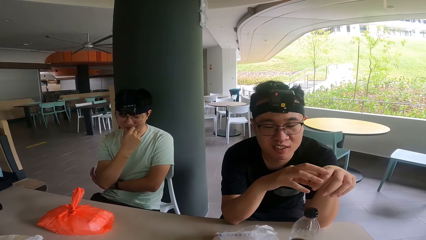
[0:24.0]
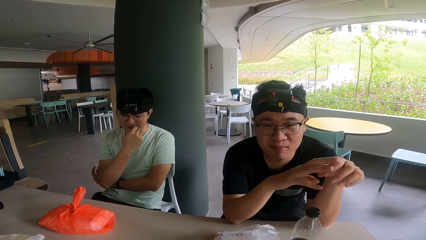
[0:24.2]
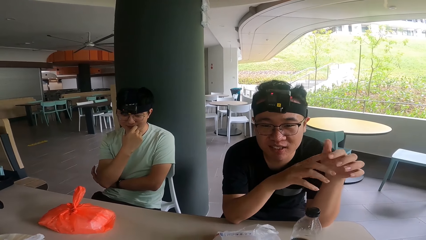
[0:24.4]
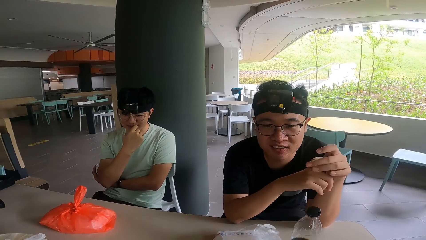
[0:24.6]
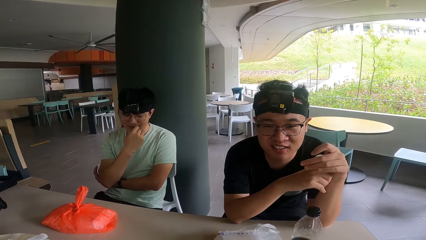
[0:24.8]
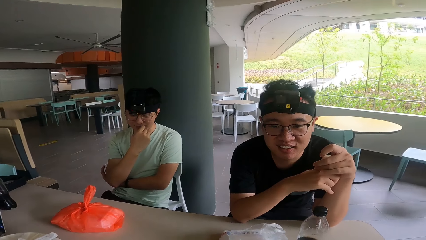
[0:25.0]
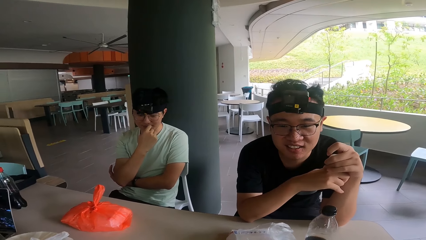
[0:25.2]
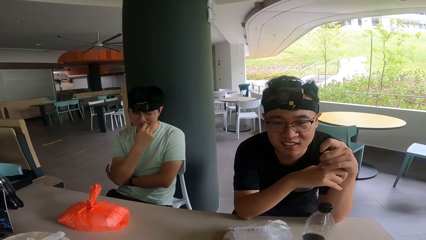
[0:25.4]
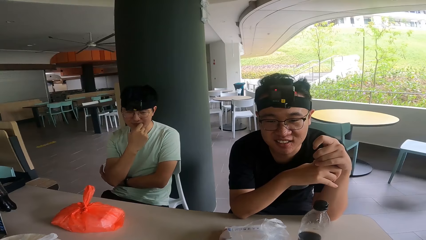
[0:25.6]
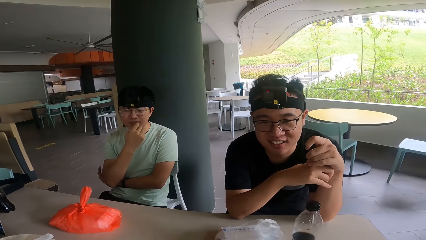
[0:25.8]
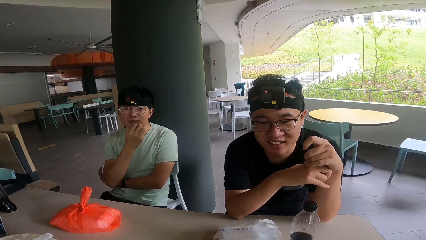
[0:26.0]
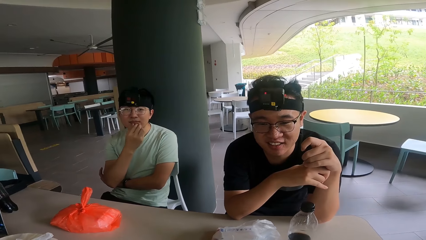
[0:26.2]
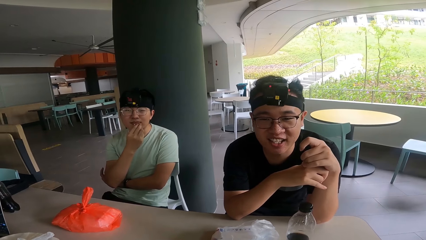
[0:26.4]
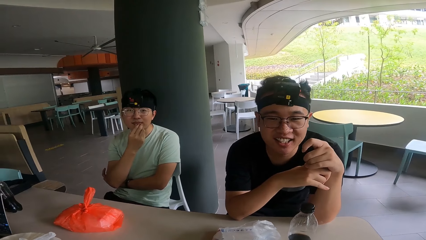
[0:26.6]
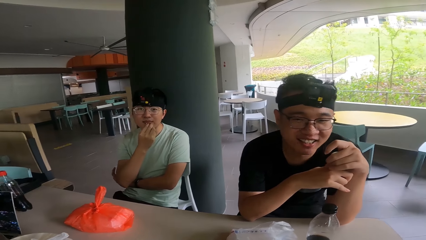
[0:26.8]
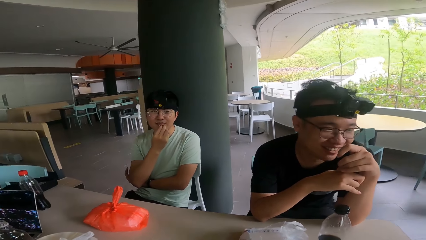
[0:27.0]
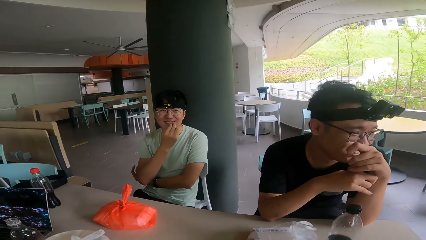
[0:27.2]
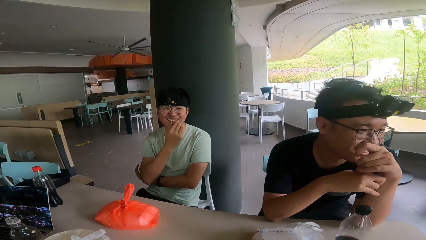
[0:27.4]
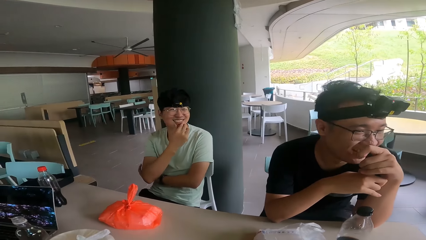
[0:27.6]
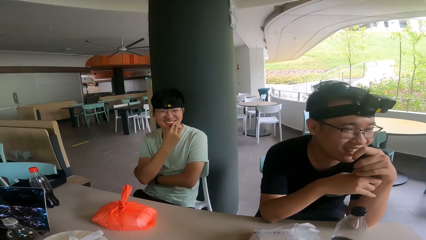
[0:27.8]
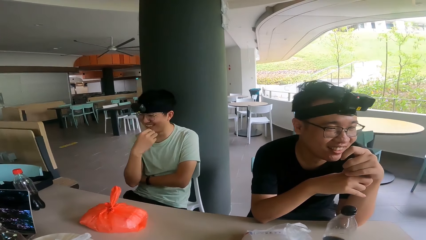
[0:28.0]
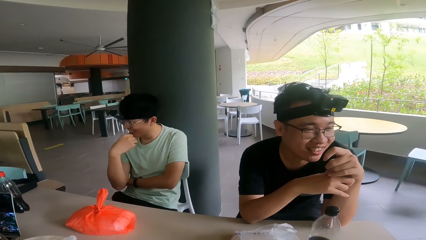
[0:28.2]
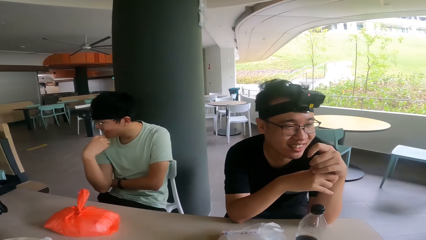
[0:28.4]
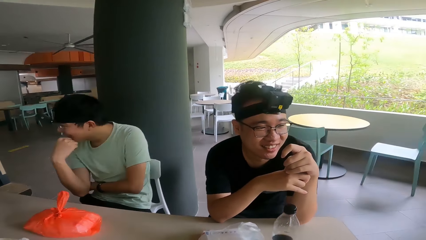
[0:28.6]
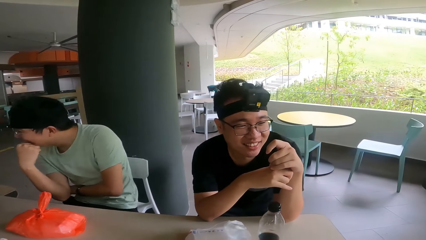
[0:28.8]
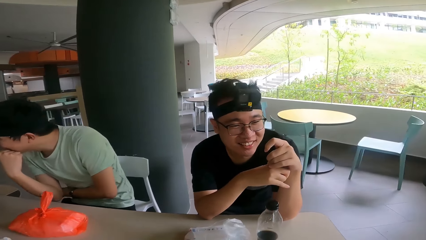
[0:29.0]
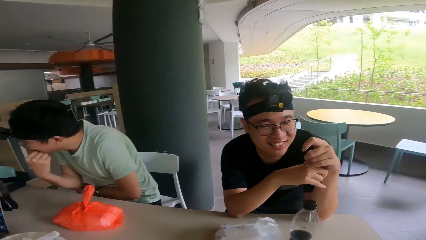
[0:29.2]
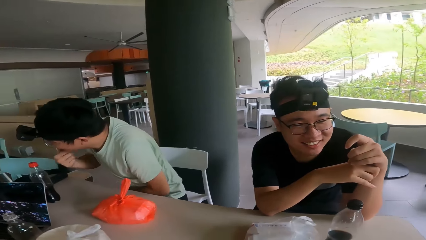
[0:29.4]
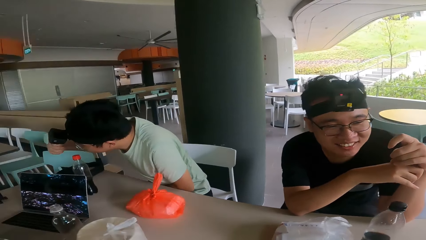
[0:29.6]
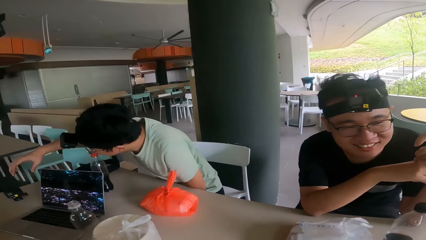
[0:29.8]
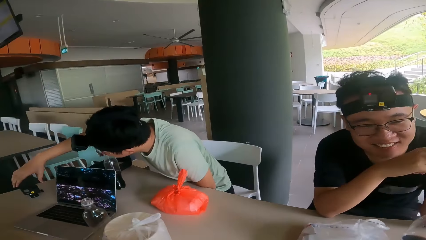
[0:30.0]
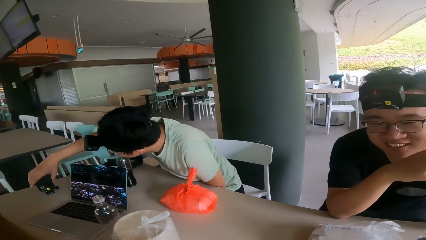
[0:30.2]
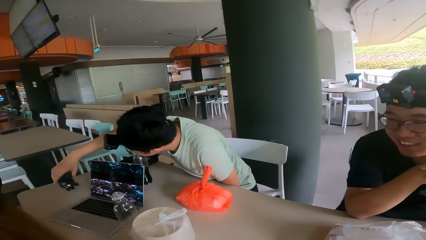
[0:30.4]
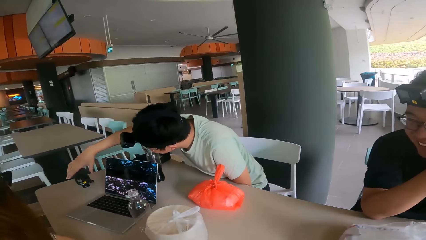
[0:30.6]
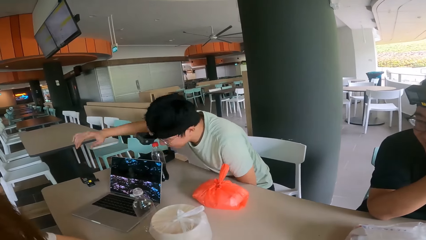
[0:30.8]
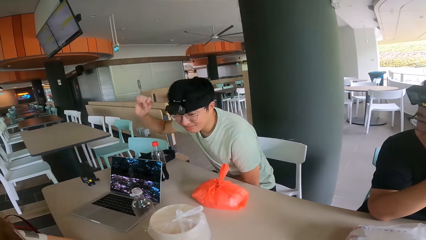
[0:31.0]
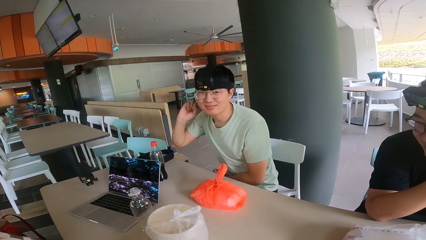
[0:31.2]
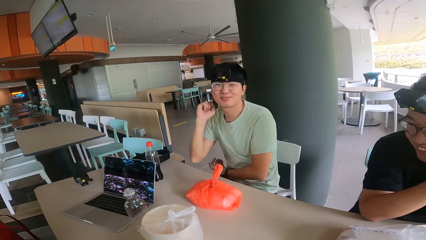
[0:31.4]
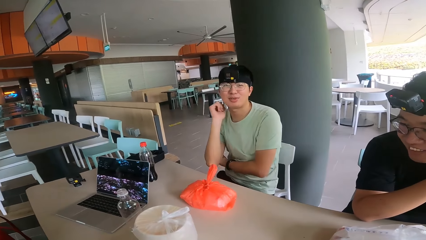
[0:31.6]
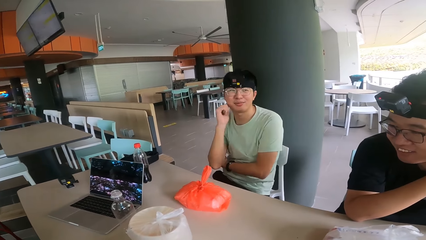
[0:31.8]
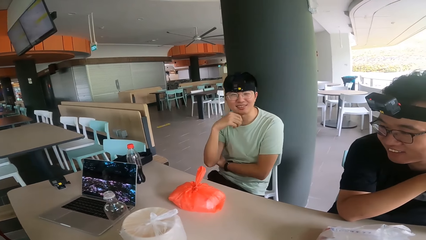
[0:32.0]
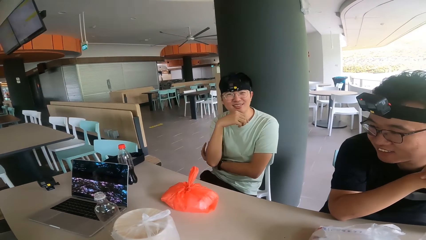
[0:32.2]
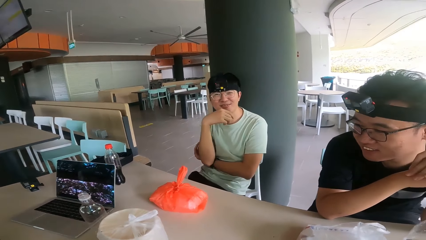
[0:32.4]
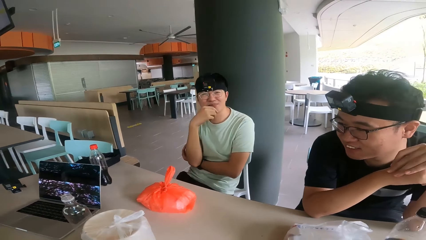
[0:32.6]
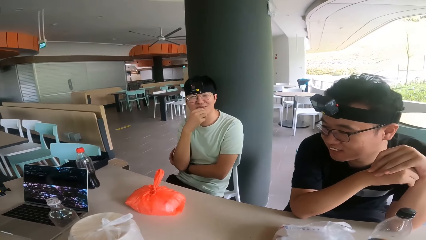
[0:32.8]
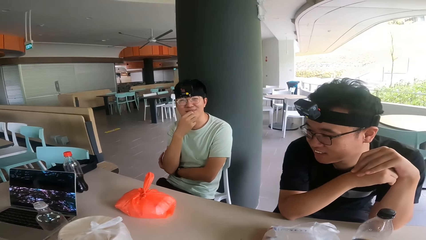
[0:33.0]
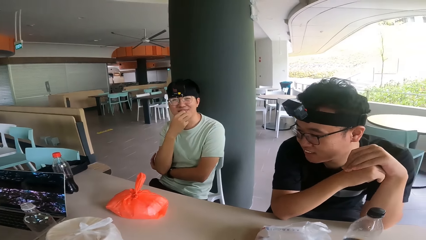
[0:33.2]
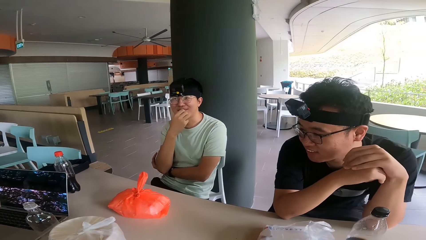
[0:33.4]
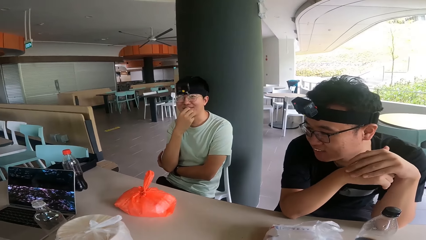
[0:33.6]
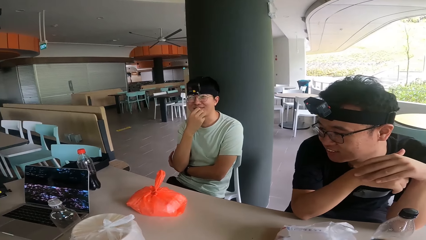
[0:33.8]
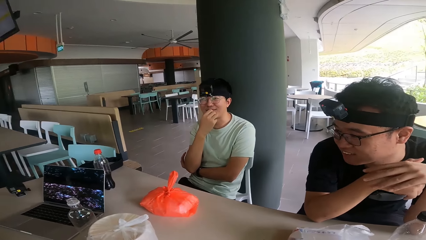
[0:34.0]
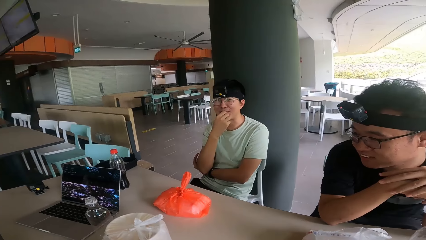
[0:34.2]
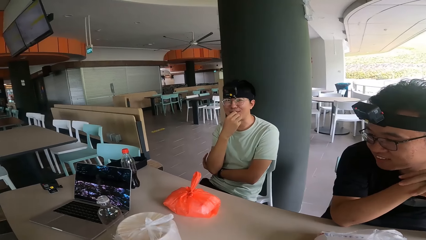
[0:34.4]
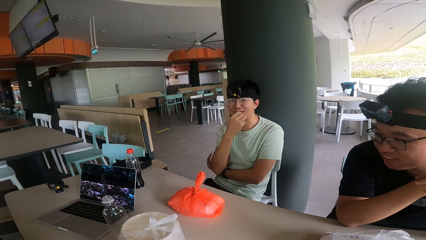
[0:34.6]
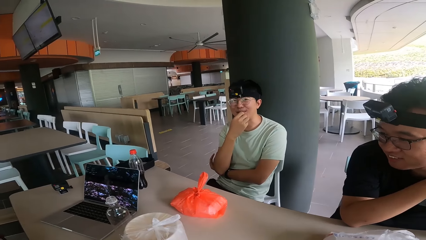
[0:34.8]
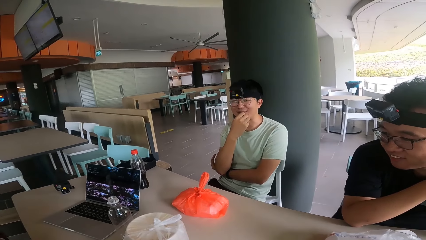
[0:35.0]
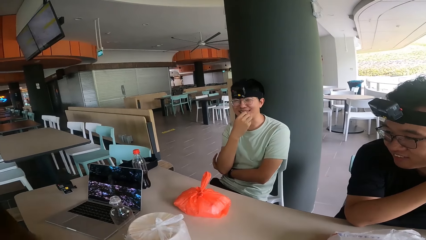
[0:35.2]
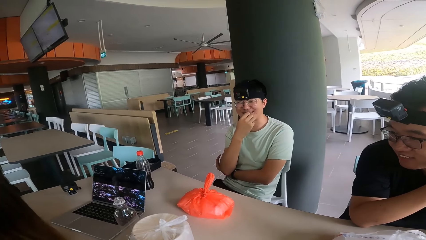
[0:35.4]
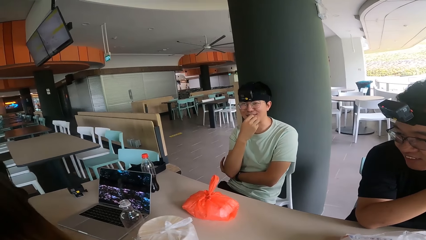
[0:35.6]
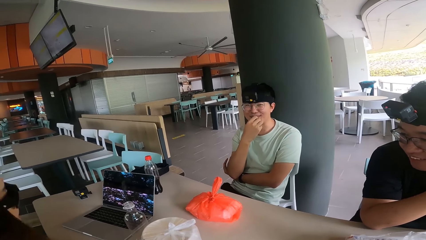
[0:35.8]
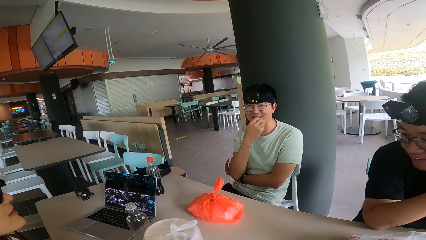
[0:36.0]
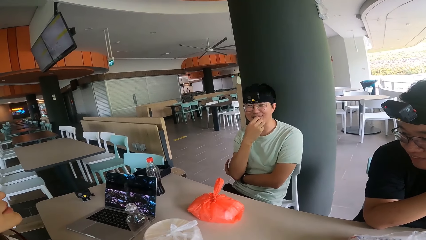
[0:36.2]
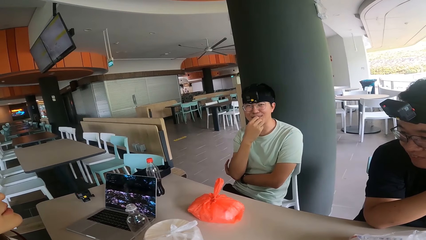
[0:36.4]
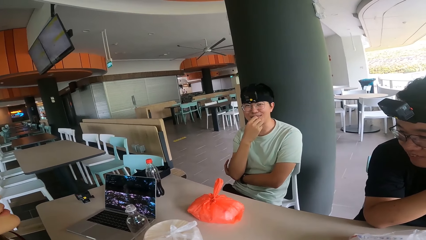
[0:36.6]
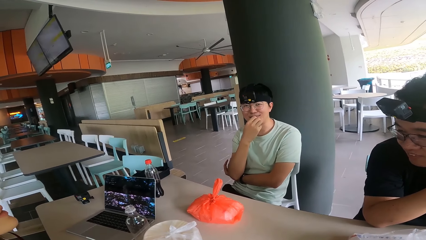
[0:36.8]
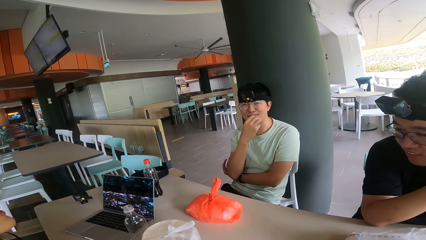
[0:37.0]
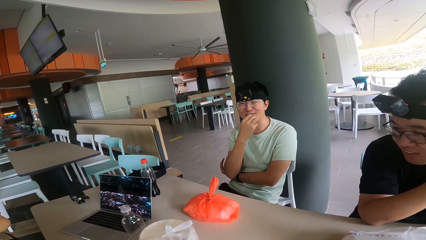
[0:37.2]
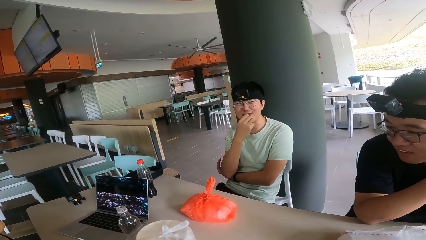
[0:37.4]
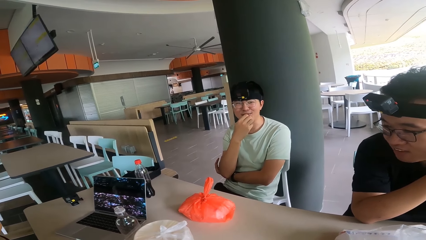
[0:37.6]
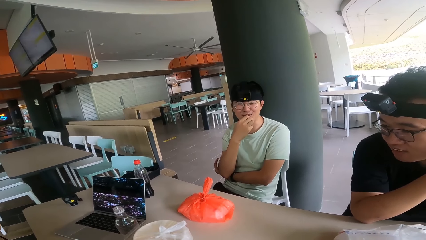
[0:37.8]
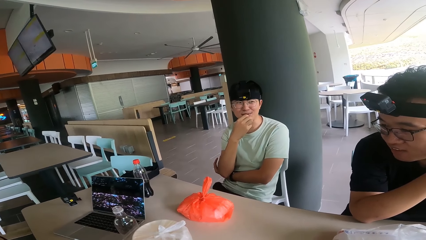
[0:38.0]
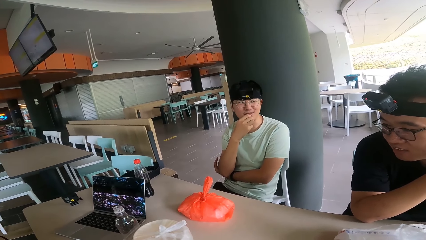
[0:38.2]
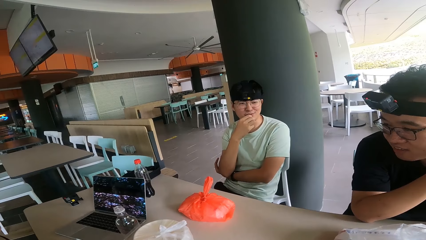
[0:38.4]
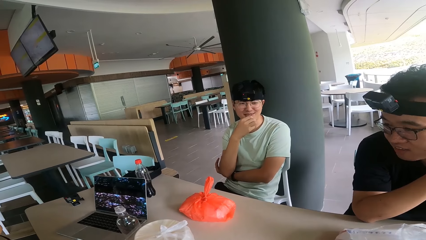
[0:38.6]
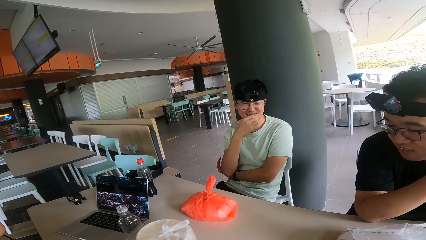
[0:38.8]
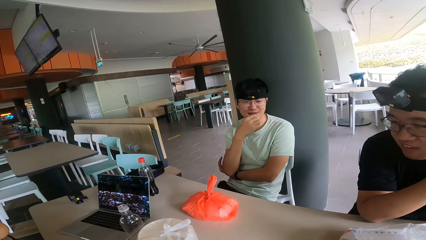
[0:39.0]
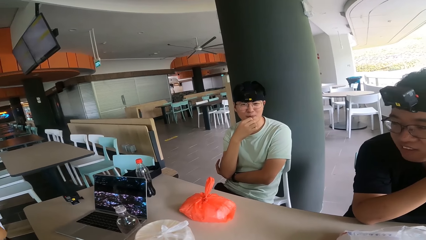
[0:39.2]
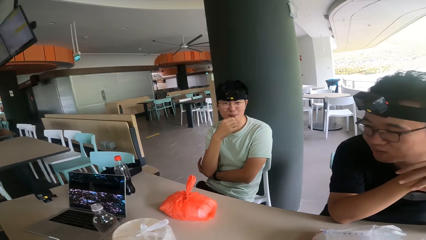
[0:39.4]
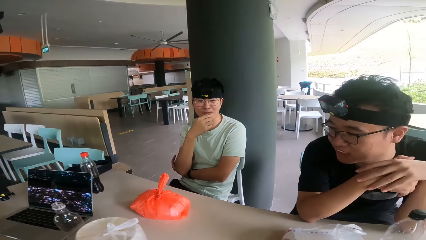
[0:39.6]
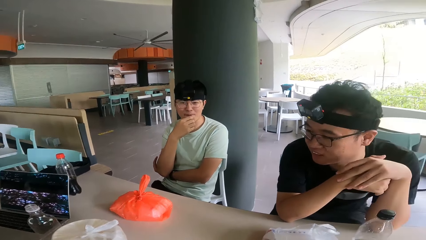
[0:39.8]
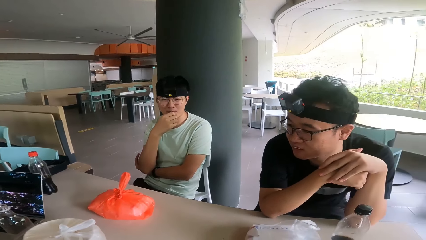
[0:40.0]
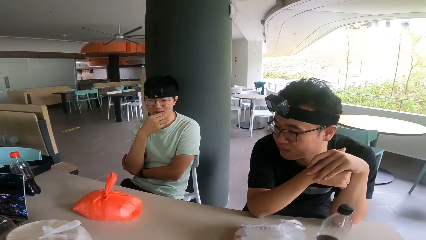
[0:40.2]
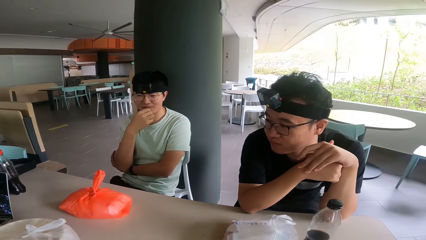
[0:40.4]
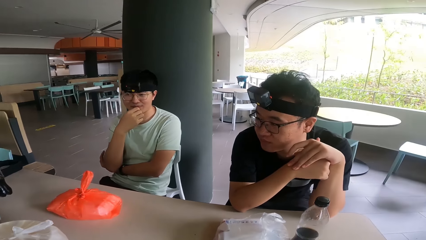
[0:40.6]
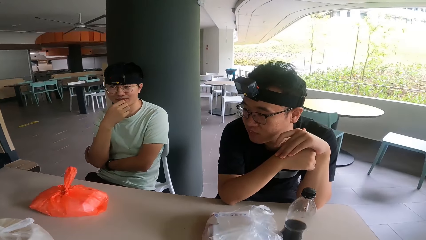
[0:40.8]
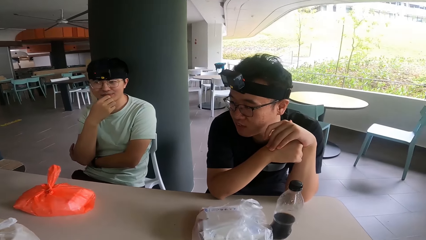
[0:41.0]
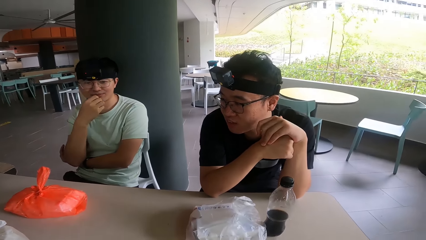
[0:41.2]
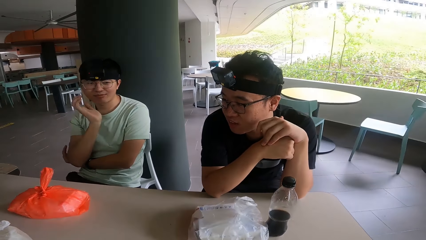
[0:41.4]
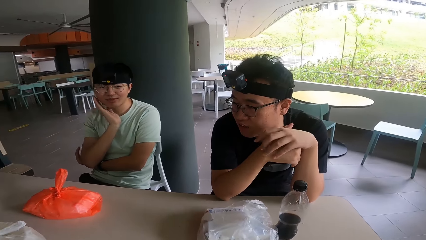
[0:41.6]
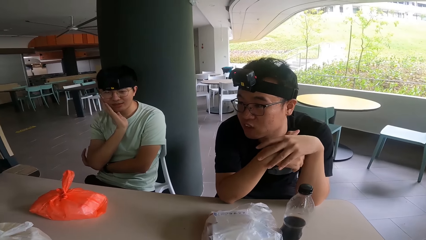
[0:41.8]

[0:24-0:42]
A man moves his hands. The camera wearer converses. Another man touches the watch on the table. A person touches the camera. The first man looks at the laptop. A woman appears. The first man nods his head.
